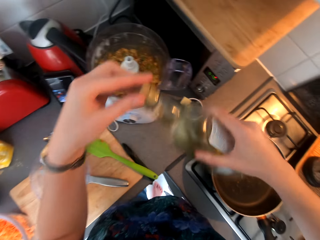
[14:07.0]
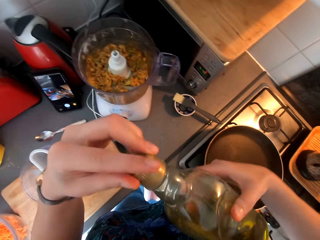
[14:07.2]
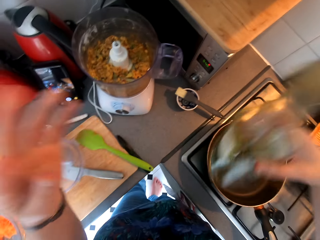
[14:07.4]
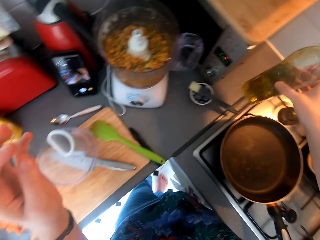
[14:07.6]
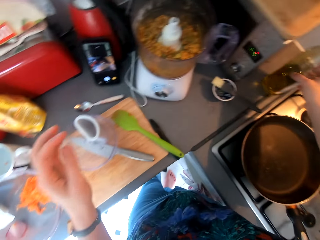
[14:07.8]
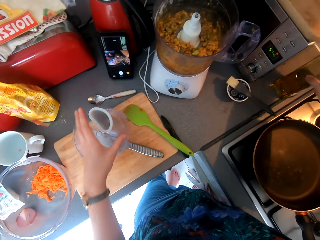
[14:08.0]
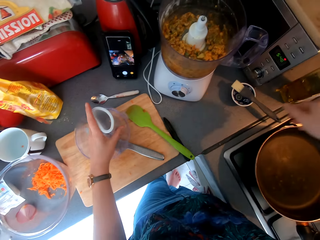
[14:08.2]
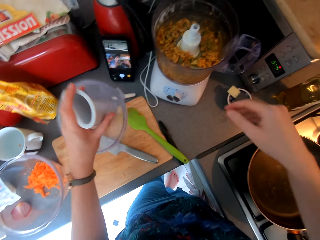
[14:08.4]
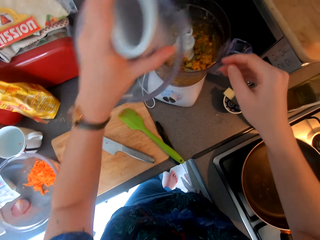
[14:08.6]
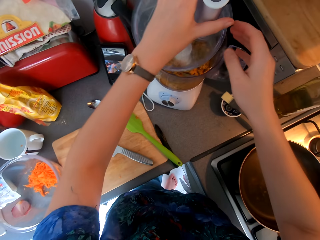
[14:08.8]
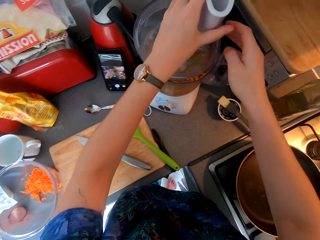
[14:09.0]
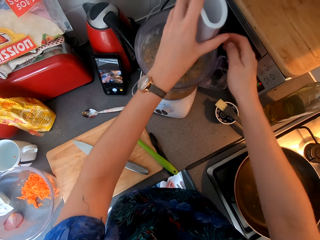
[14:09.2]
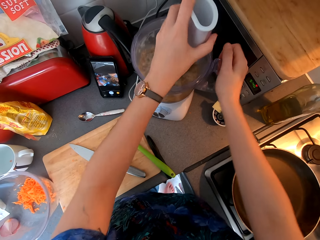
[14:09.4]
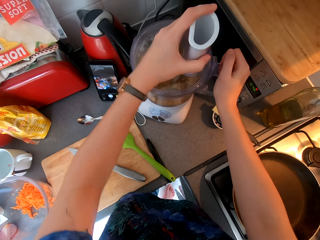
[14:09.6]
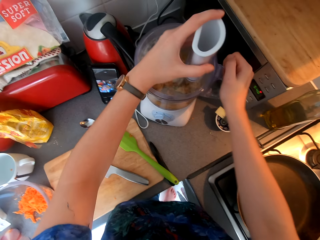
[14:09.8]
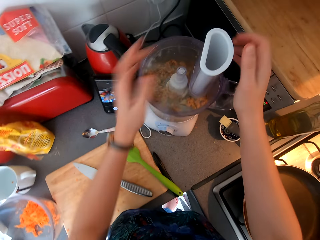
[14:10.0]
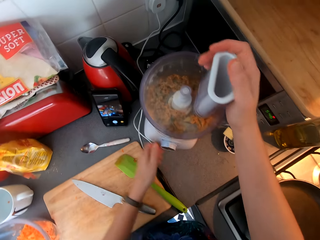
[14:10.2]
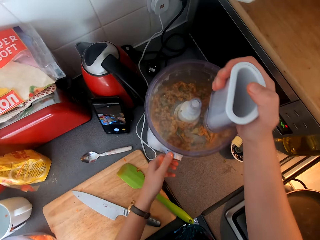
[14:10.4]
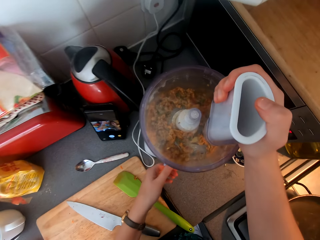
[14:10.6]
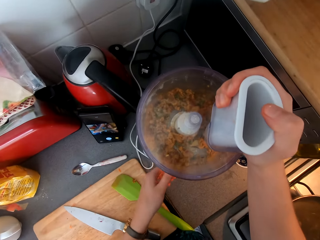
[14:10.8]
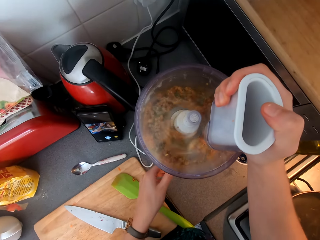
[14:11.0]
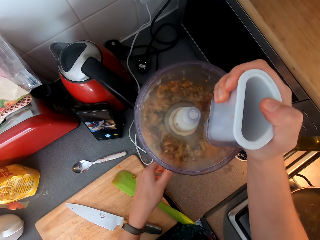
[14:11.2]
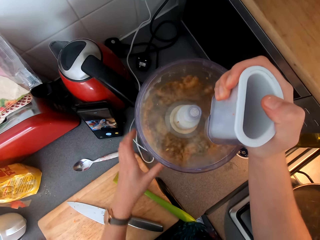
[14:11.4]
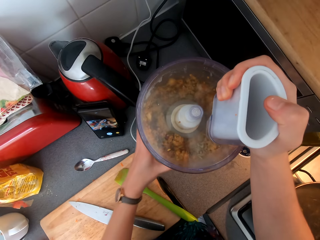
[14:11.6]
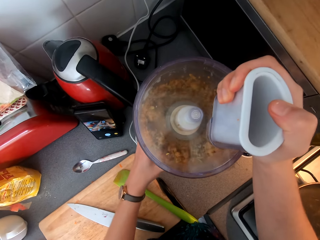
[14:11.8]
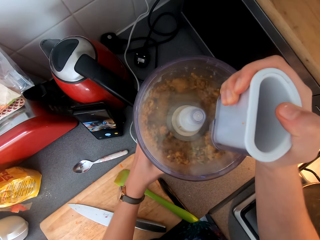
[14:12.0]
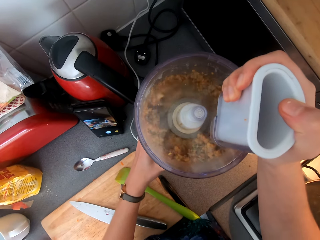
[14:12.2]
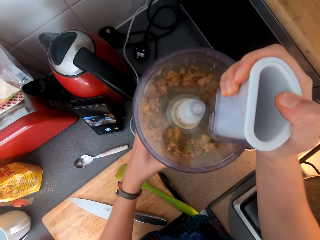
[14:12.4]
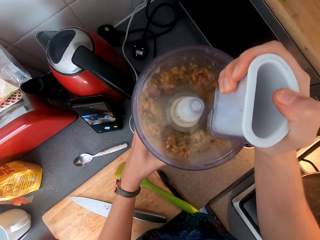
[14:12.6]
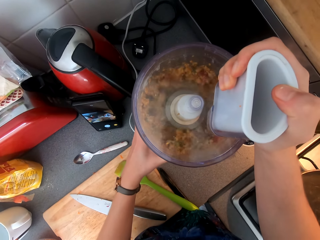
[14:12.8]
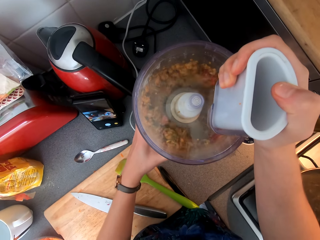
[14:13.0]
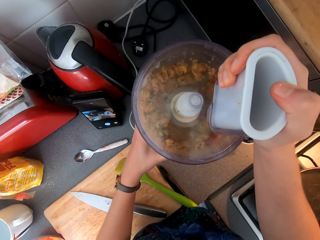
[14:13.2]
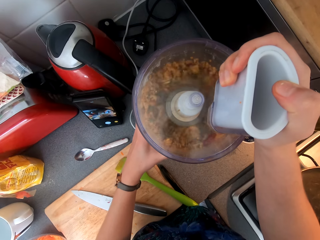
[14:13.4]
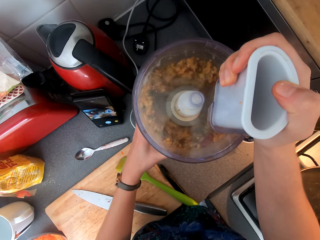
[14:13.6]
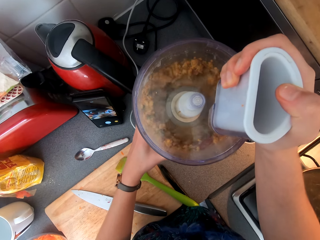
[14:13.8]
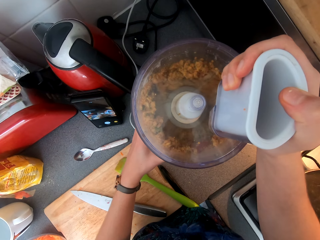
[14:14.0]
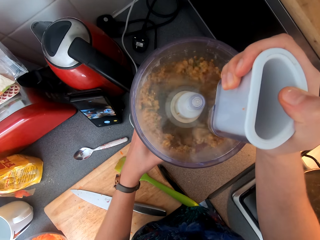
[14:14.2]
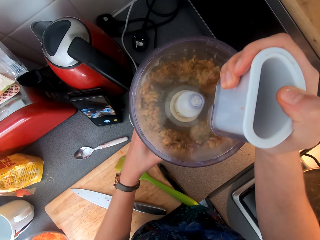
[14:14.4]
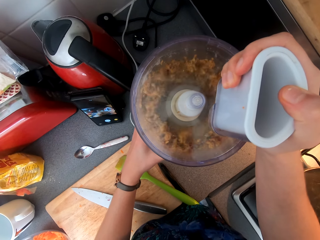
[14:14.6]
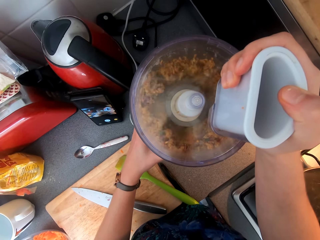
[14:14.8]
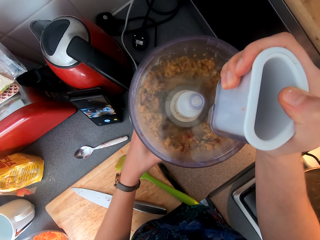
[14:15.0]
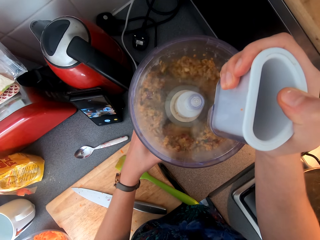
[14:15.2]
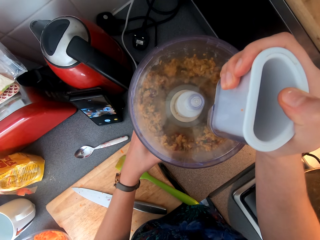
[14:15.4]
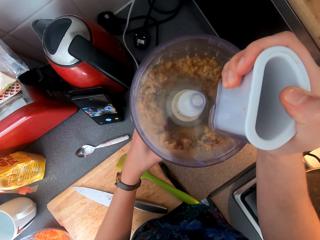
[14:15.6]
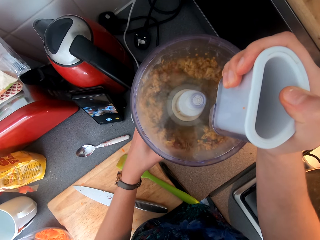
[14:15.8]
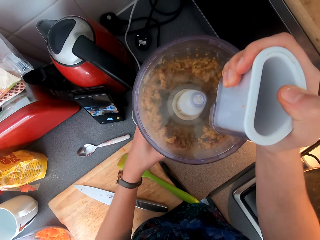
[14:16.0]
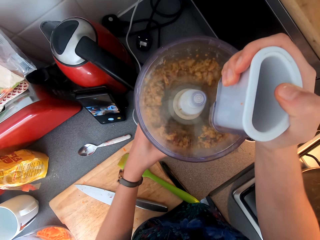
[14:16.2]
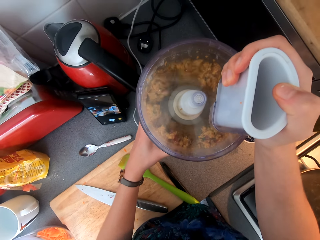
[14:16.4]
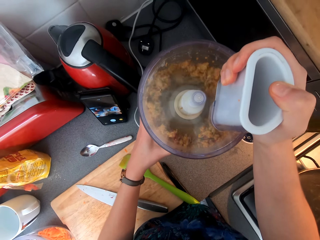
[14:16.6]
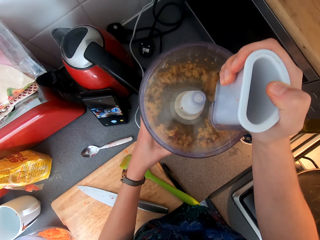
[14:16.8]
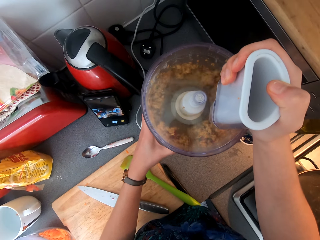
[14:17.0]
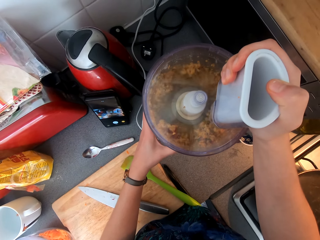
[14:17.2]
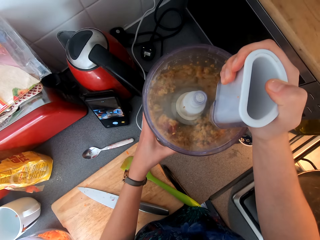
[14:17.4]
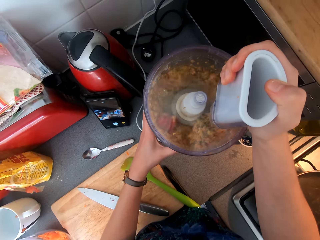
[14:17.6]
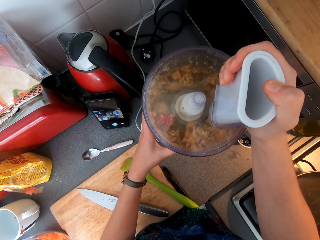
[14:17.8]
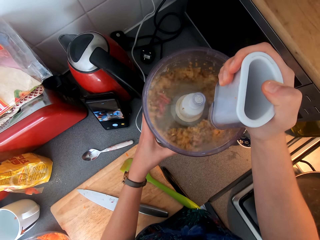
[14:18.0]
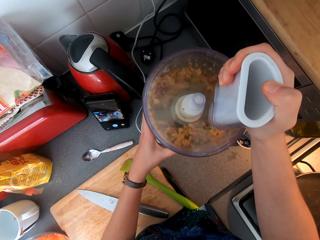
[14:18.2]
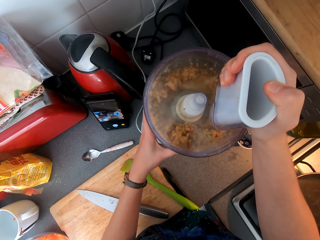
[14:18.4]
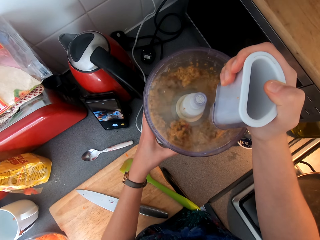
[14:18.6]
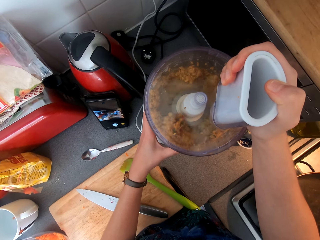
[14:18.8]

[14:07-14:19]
The camera wearer closes the vinegar. They place the vinegar on the countertop. They close the blender. They switch the blender on. They blend food.

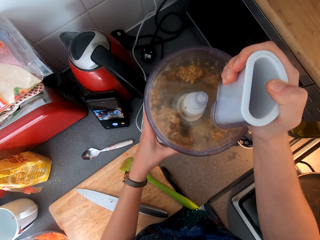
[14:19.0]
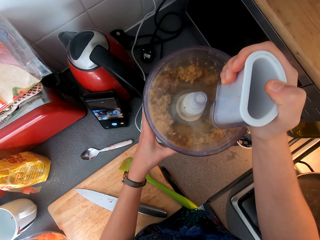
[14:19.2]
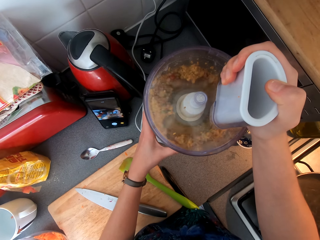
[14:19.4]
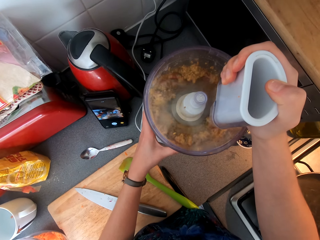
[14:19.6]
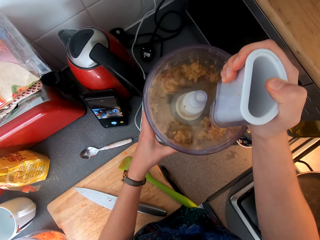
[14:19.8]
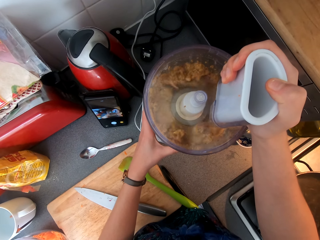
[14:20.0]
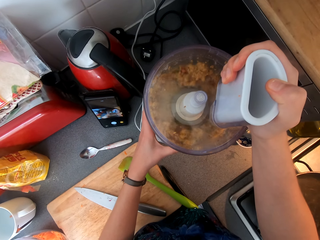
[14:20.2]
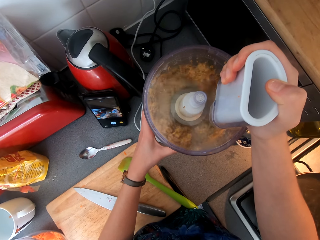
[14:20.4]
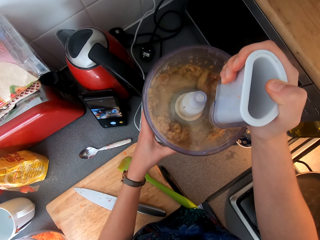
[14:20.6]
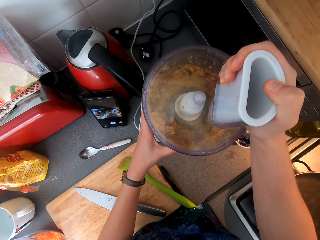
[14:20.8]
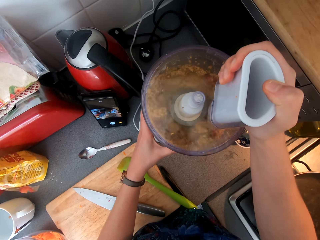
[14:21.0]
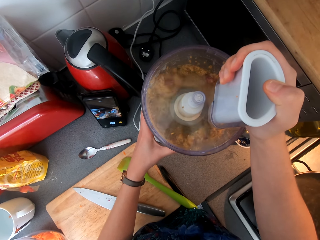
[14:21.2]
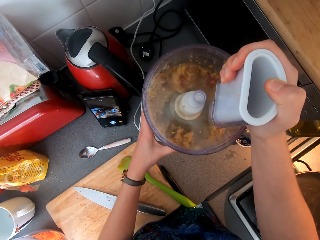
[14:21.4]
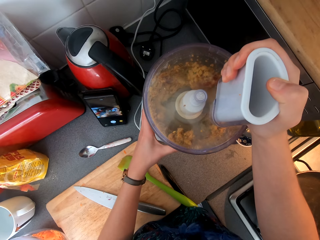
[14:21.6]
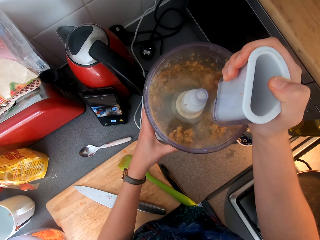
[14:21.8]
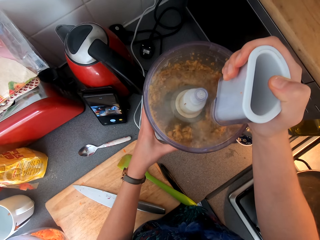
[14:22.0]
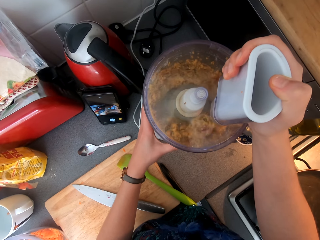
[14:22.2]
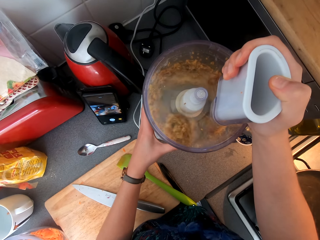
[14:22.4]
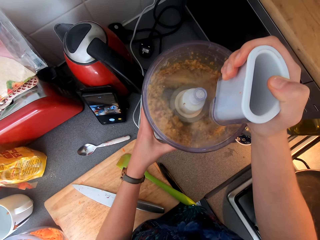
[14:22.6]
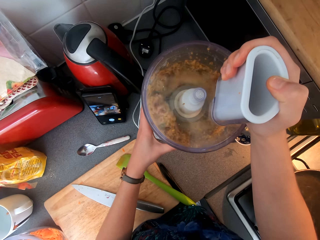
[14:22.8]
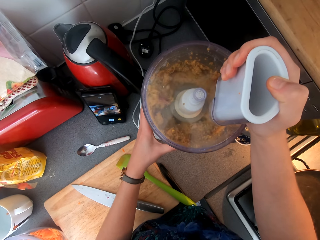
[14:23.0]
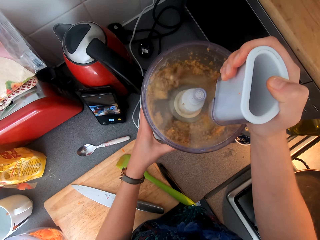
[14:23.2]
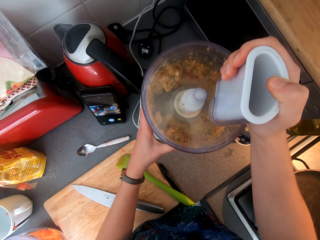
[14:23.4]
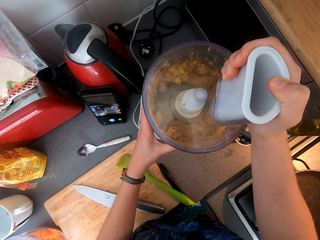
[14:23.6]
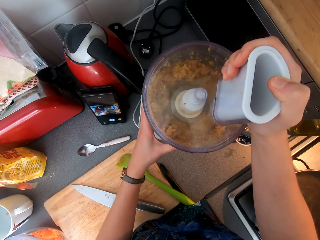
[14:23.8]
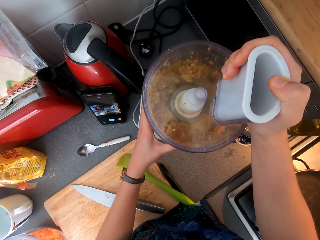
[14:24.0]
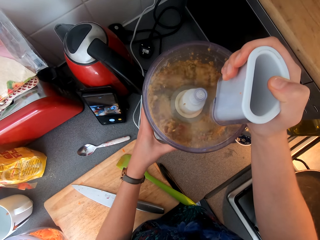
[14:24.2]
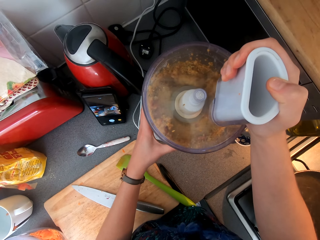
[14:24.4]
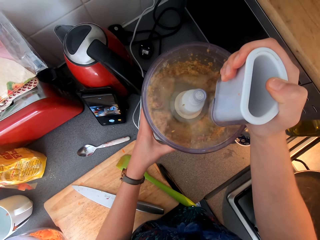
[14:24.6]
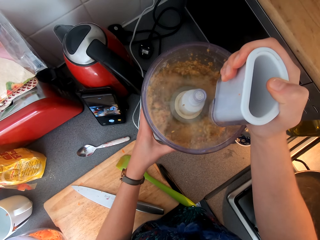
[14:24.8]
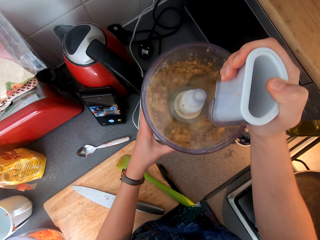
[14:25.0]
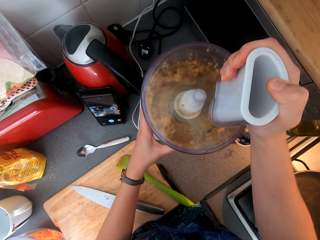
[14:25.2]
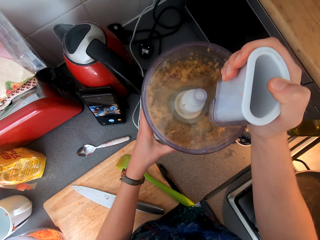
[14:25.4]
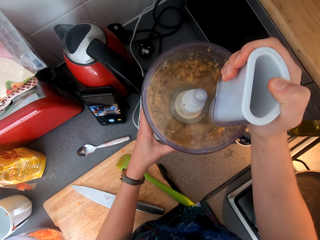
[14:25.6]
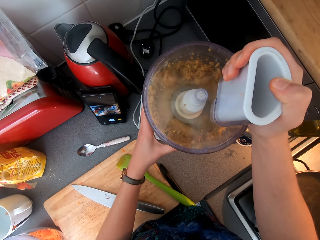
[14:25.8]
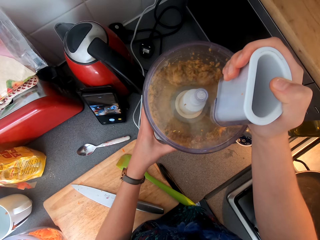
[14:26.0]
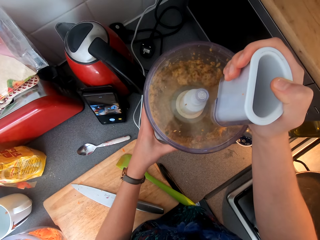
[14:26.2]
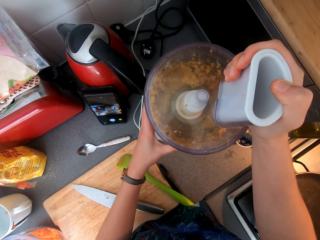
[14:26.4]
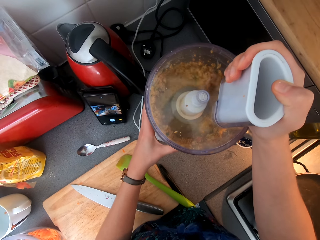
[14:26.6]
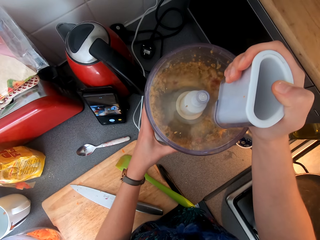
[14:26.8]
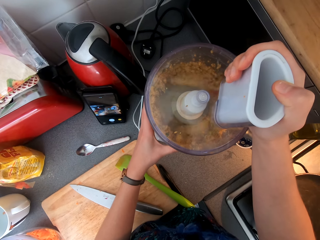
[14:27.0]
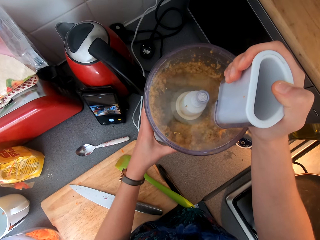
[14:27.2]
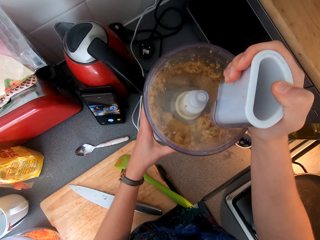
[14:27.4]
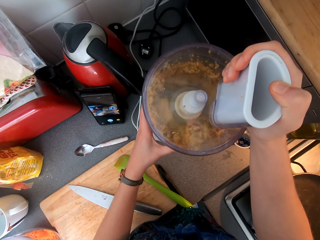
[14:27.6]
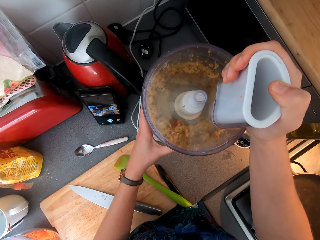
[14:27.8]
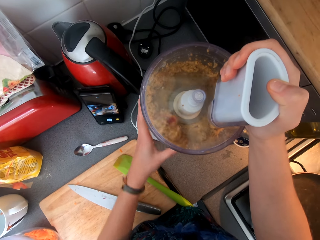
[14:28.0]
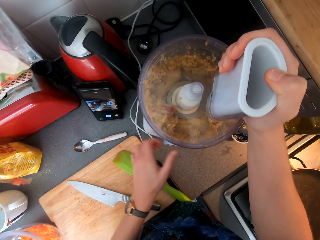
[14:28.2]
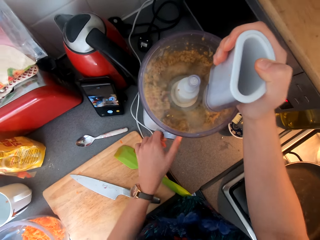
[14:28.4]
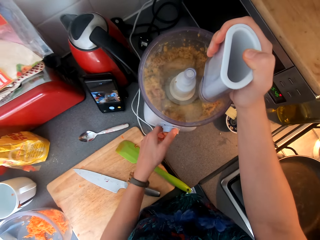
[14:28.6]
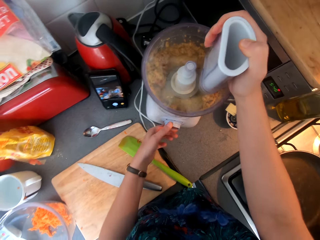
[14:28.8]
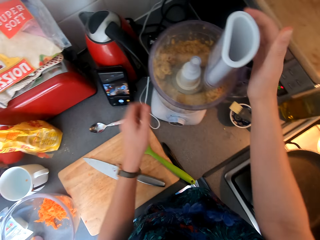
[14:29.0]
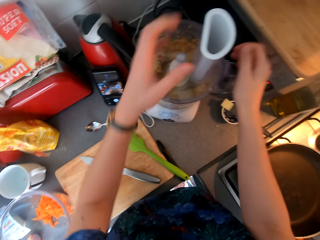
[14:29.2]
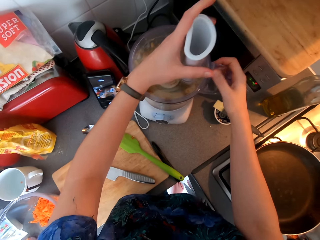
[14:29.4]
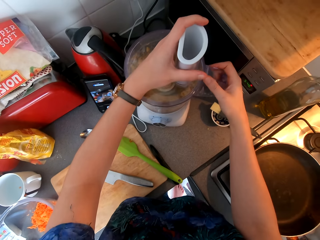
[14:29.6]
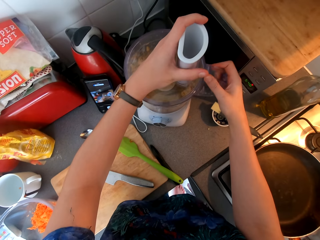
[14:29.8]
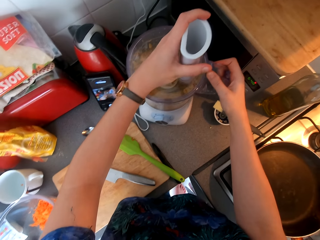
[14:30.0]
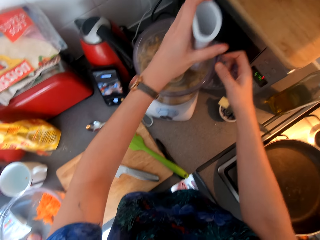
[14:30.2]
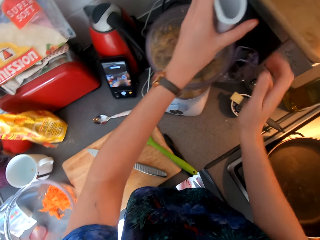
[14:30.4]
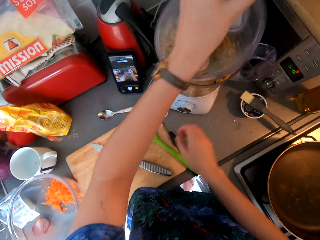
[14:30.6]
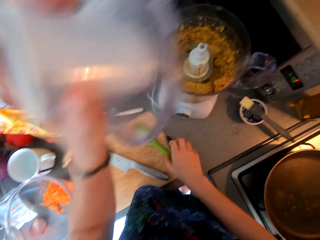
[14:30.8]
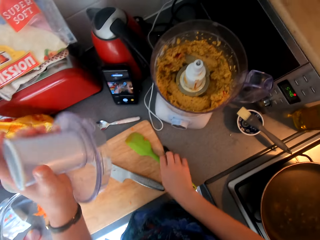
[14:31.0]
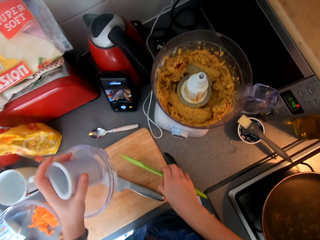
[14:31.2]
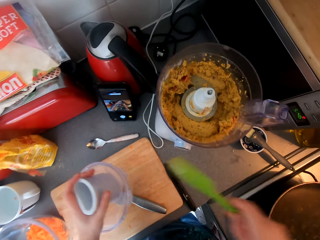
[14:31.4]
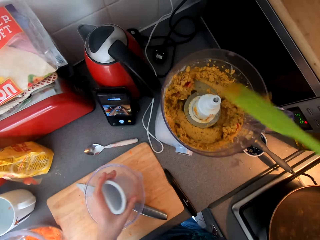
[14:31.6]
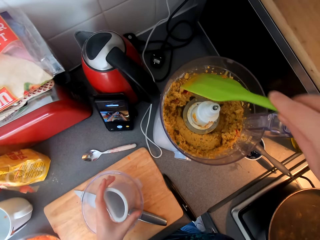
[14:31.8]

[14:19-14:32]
The camera wearer switches the blender off. They open the blender.
